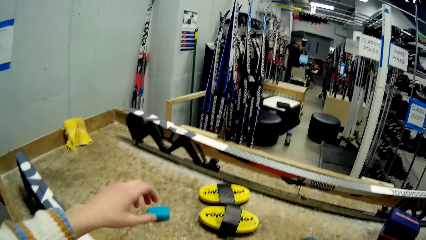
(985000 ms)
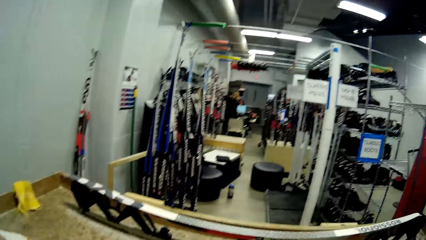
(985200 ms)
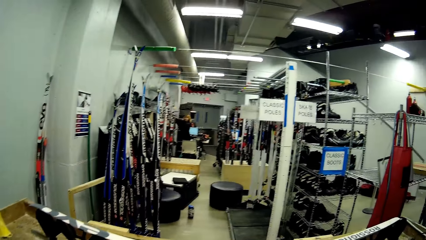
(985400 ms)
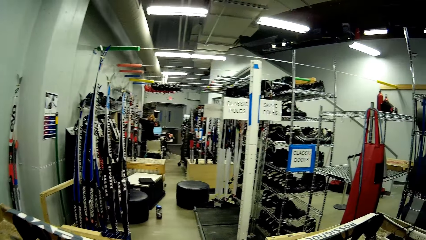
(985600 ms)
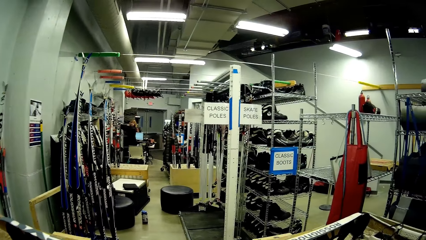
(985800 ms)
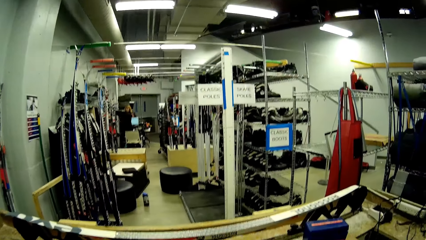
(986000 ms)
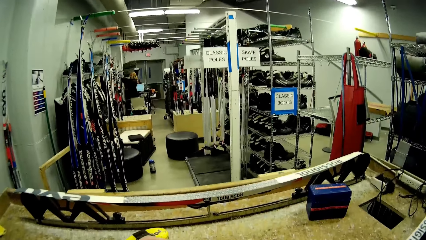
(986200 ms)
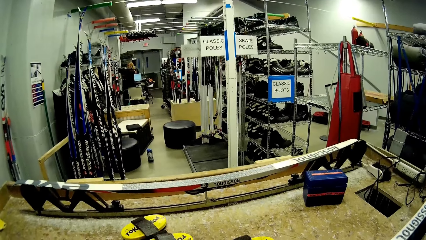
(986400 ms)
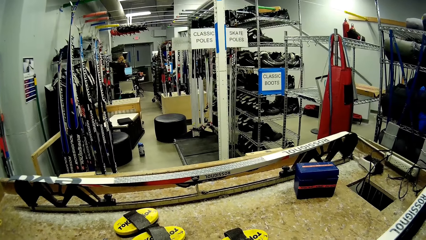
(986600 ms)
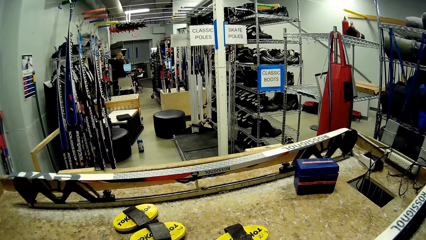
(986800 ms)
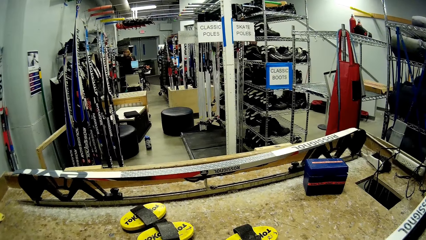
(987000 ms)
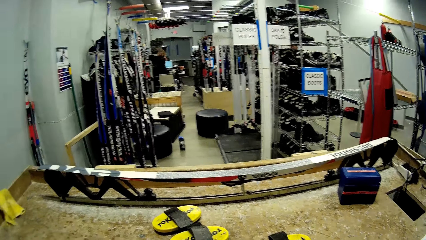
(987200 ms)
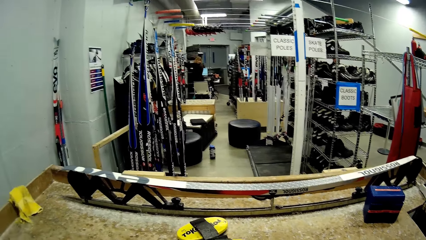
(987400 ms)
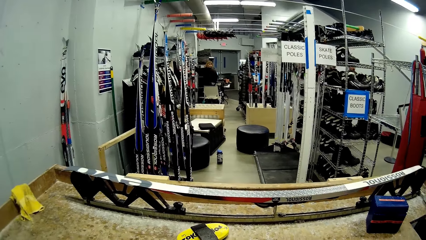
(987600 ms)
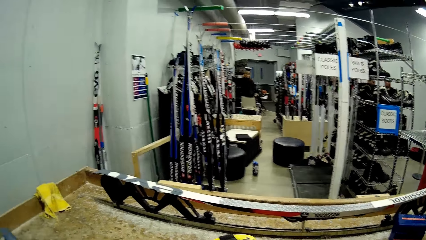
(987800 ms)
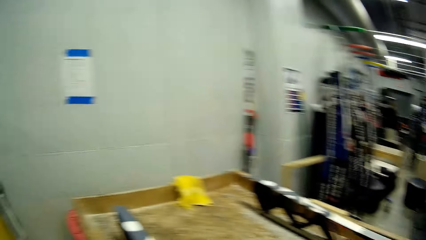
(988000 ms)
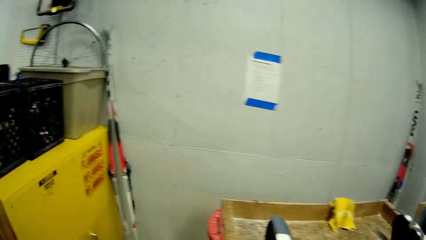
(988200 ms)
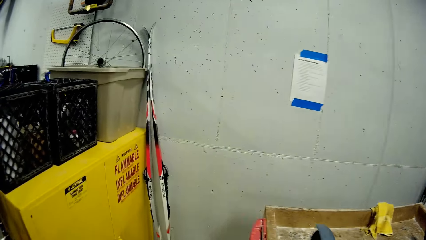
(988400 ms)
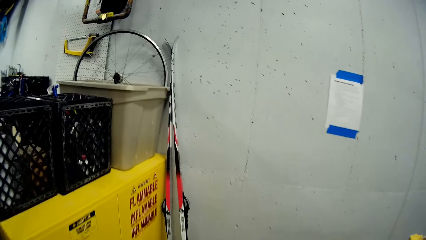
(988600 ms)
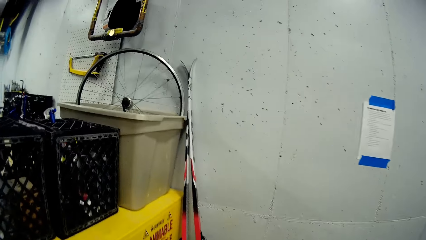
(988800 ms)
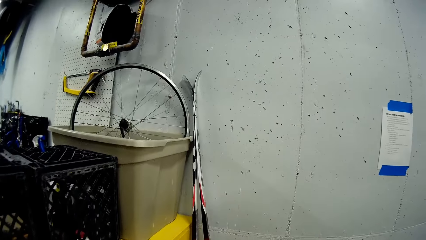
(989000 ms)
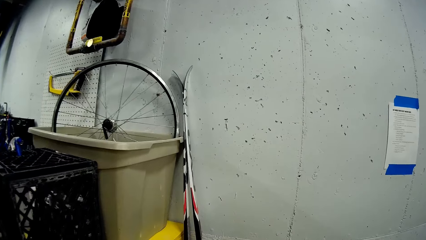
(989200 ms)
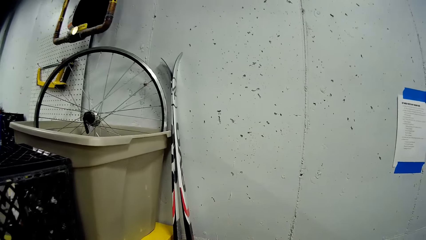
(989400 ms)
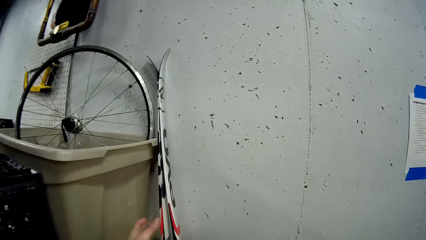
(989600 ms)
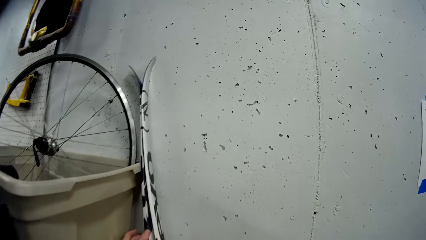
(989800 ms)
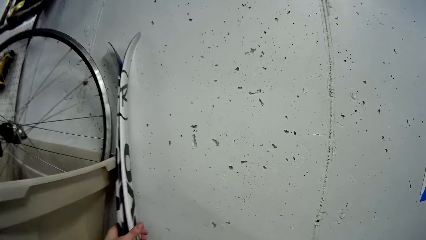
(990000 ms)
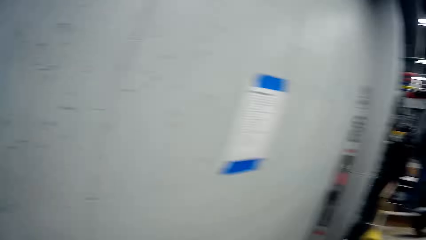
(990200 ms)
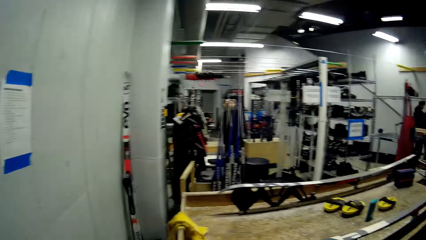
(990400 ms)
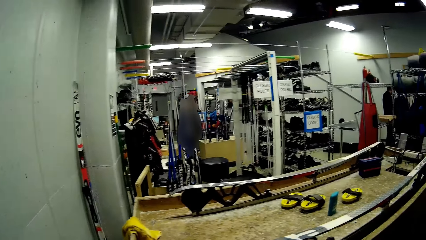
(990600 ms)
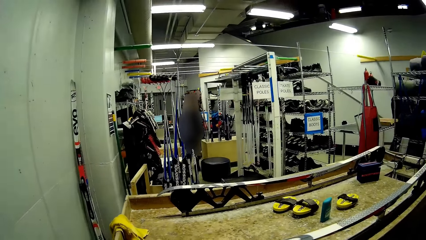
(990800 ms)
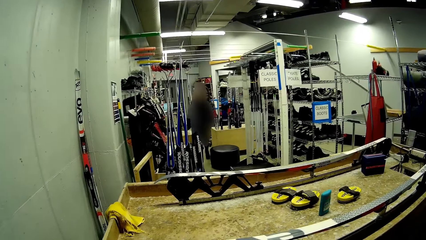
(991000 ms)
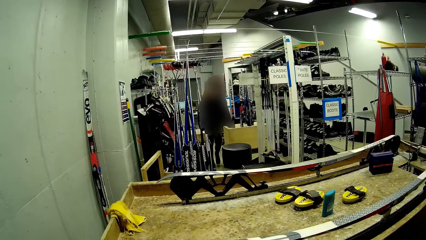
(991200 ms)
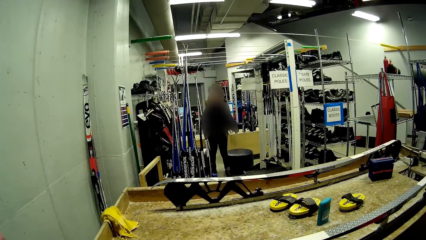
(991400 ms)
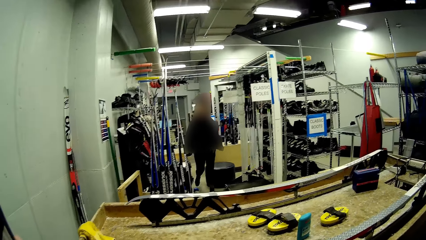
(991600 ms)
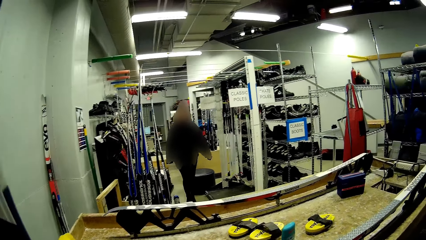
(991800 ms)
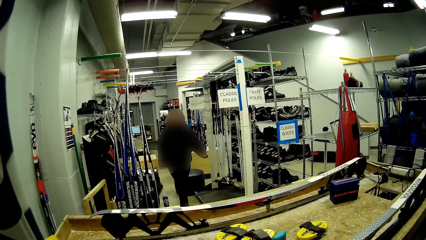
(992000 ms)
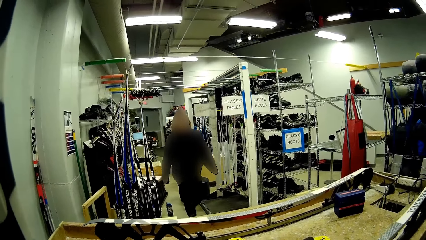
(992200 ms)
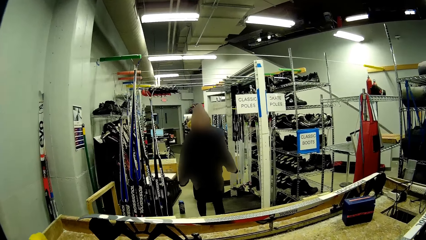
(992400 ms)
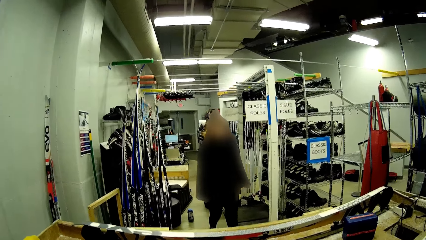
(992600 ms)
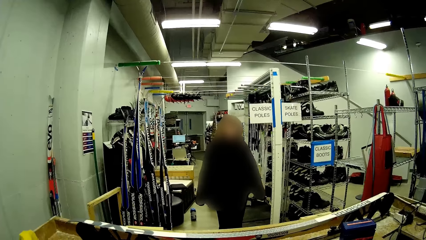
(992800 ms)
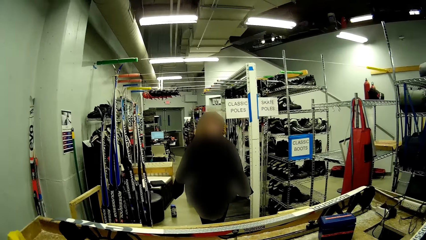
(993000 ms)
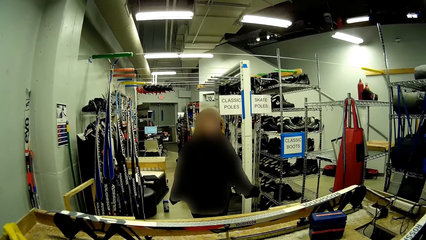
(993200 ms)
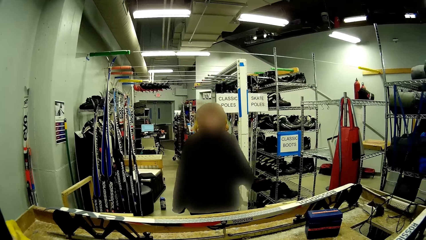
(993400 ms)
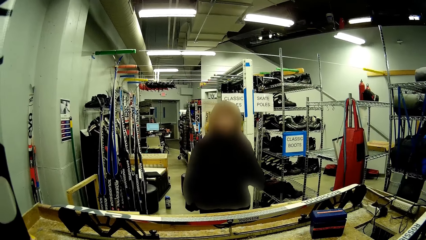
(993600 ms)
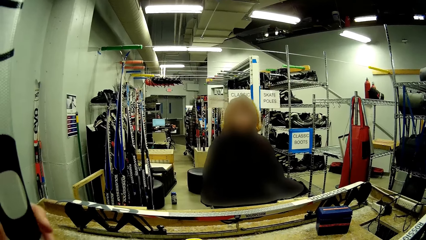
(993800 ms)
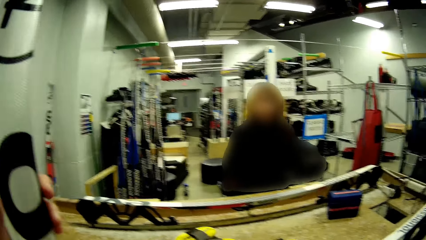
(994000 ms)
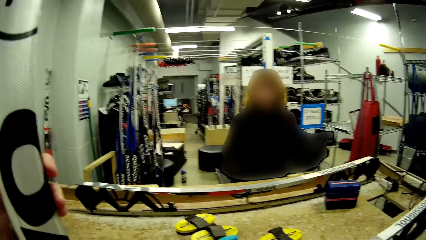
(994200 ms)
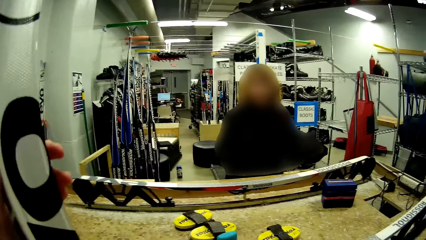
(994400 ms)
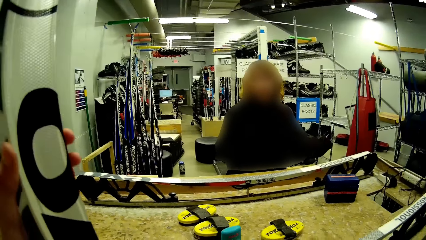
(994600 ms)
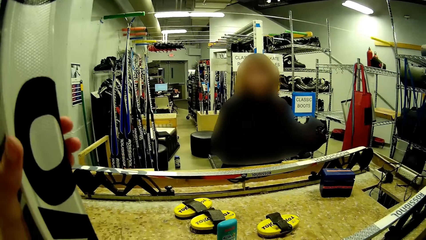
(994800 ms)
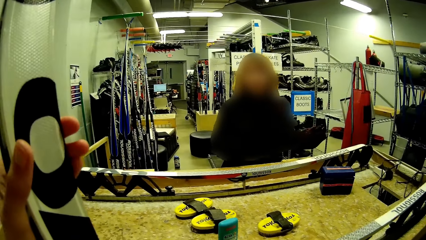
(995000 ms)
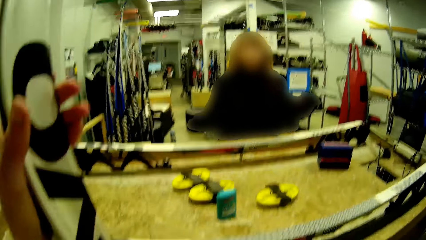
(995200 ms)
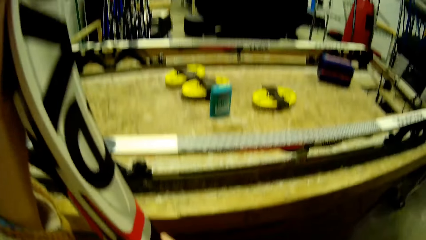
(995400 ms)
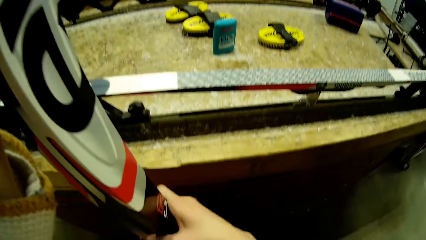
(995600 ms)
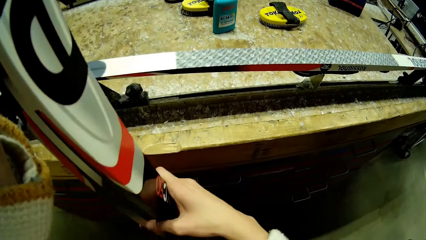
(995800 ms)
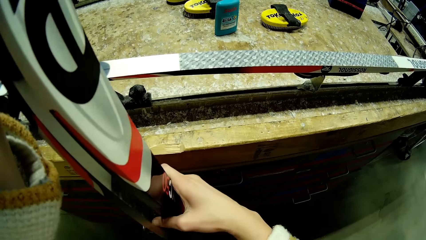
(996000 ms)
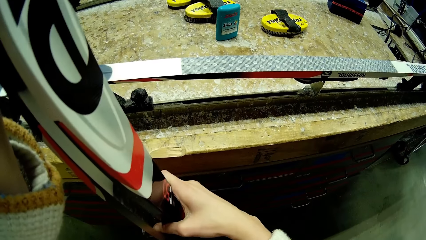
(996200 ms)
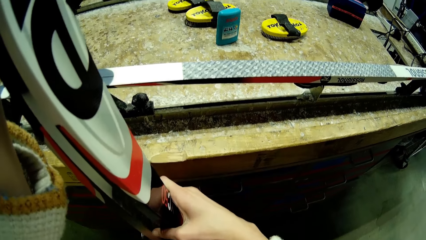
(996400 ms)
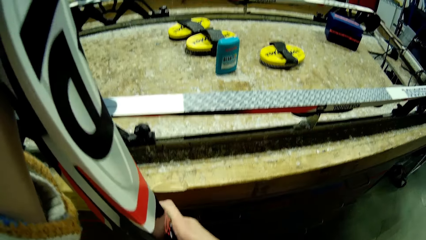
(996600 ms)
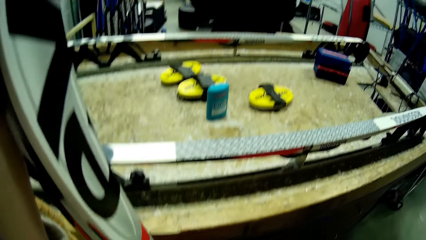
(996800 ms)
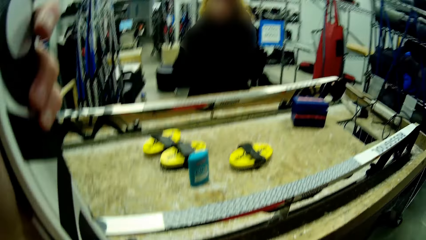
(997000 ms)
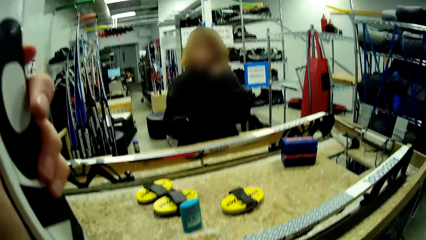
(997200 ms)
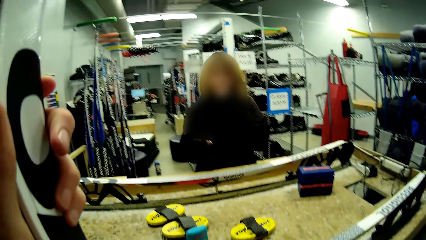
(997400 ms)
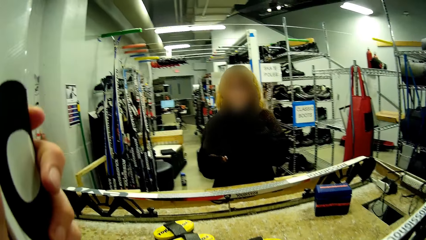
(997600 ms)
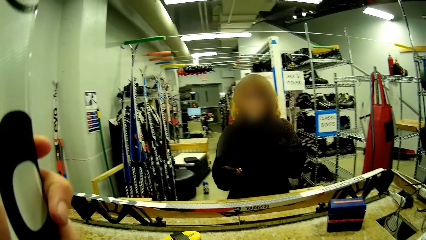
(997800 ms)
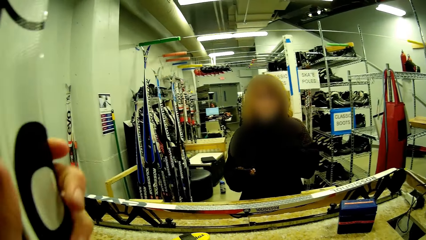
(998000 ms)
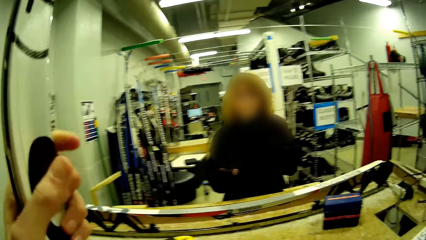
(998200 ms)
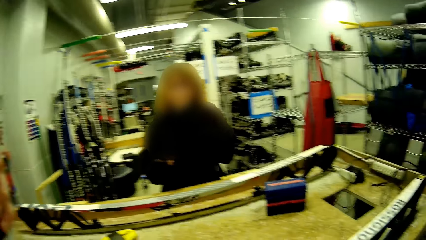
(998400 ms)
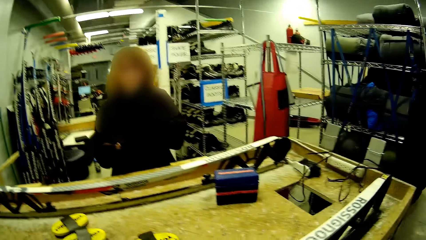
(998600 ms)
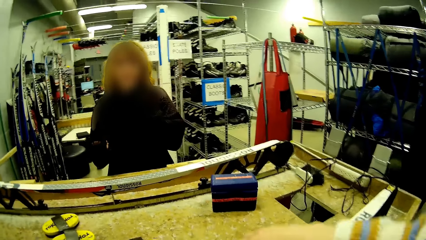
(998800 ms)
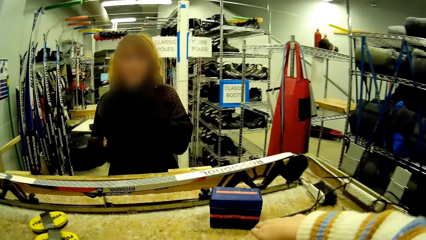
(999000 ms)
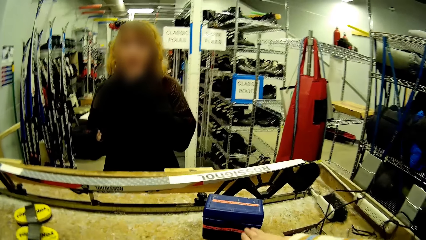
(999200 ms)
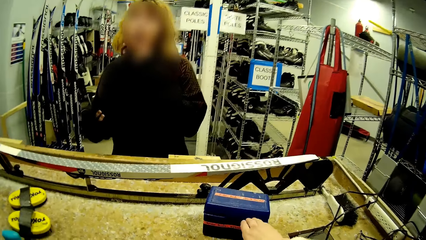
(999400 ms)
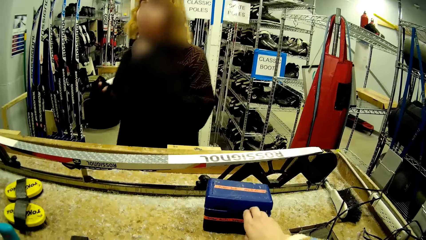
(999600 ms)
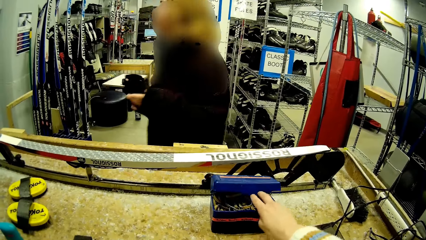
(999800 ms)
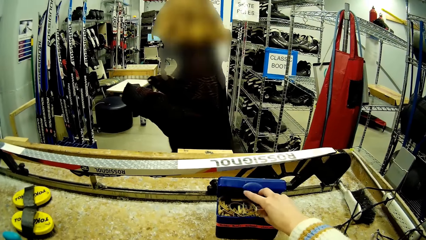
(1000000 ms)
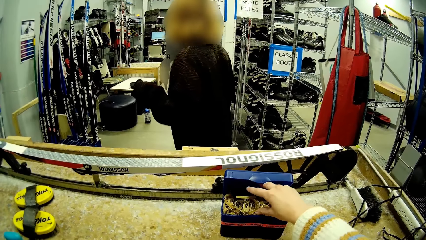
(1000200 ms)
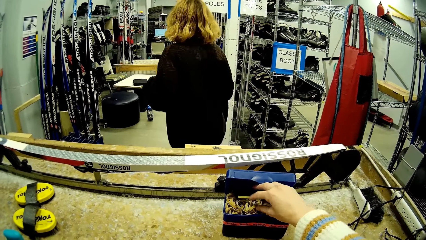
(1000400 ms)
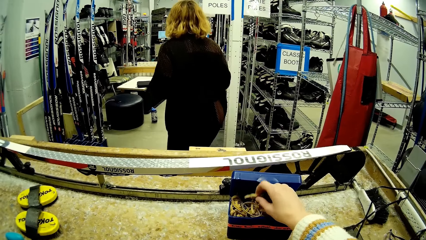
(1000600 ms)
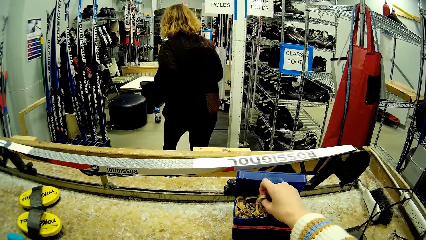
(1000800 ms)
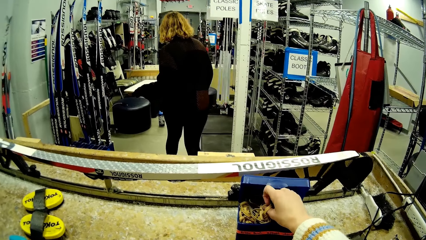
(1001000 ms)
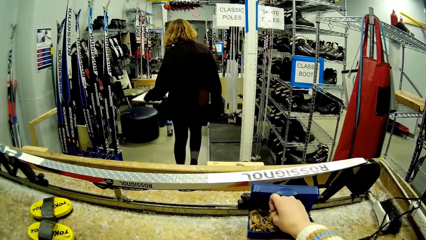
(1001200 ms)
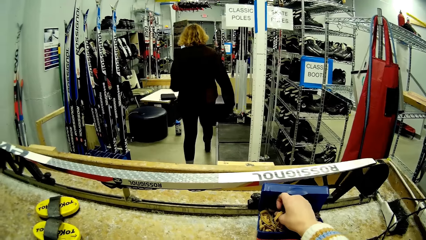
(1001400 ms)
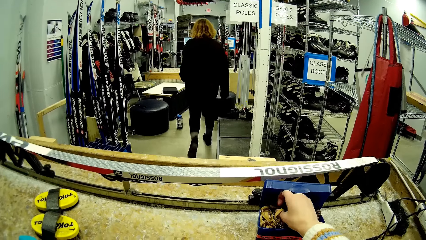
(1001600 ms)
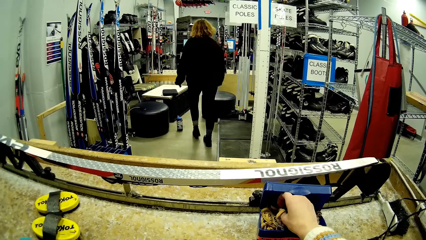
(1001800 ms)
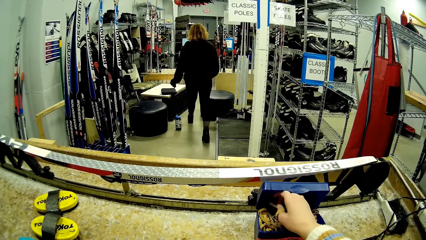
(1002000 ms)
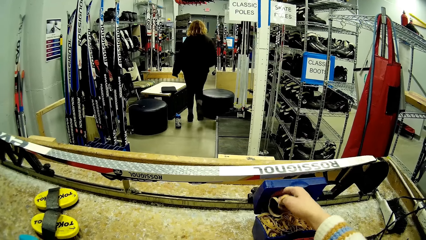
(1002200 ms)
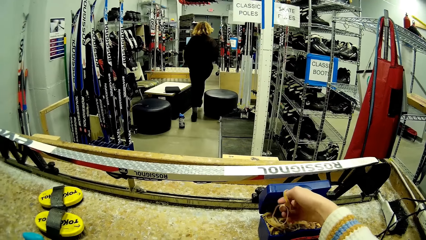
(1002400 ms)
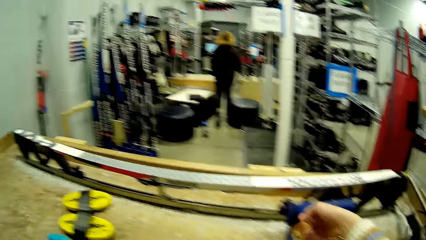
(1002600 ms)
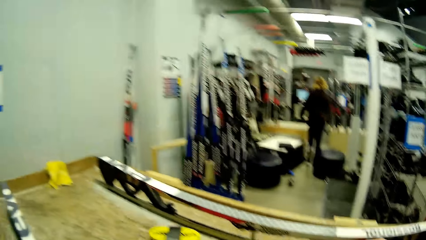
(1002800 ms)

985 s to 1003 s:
The camera wearer puts the glue bottle on the polishing machine. She walks in the supermarket. She picks a pair of skis by the wall with her left hand. The woman walks to the camera wearer. The woman converses with the camera wearer. The camera wearer opens the blue box of rubber bands on the table with her right hand. She picks two rubbers from the blue box with her right hand.
